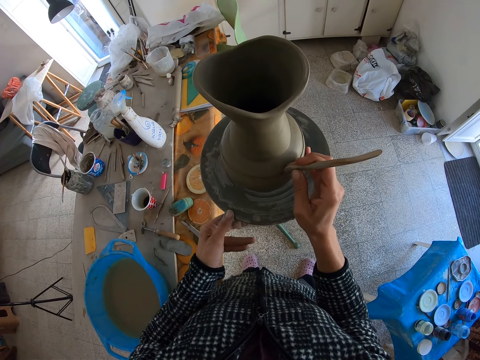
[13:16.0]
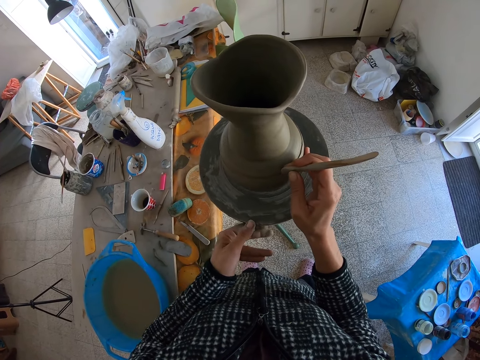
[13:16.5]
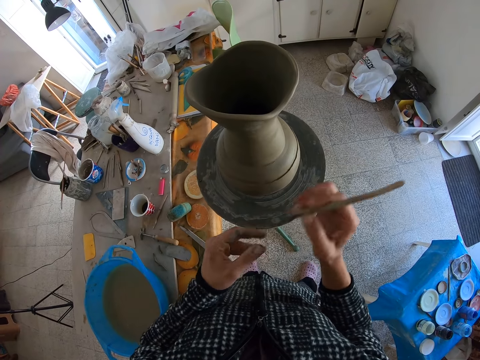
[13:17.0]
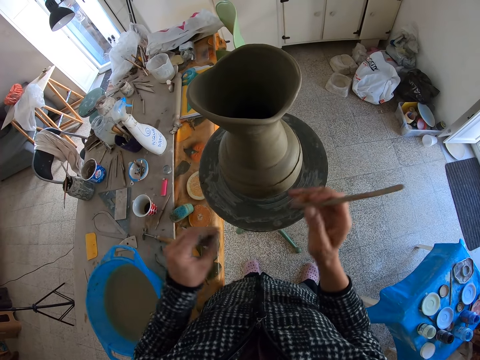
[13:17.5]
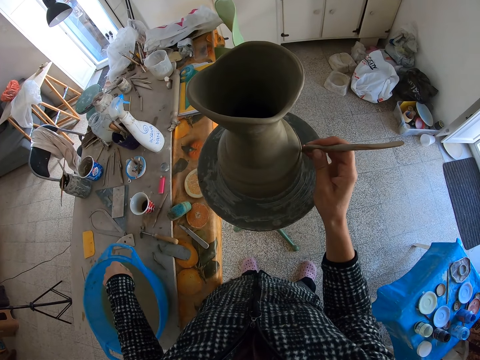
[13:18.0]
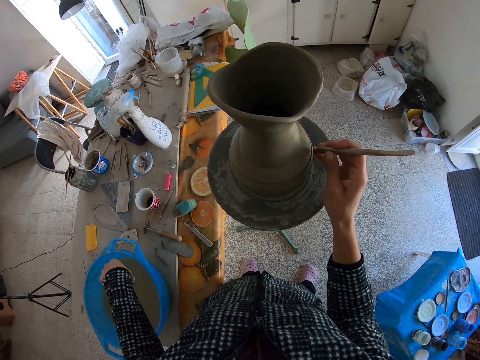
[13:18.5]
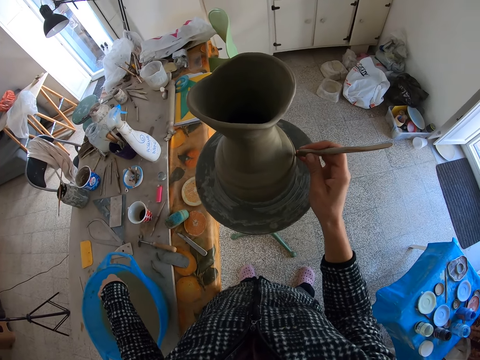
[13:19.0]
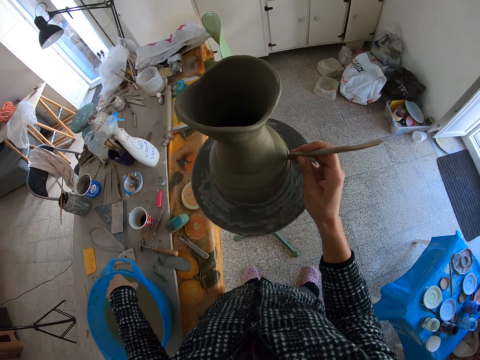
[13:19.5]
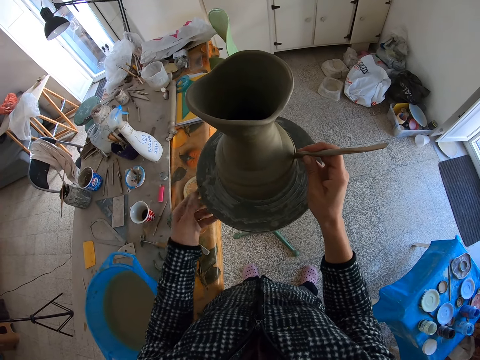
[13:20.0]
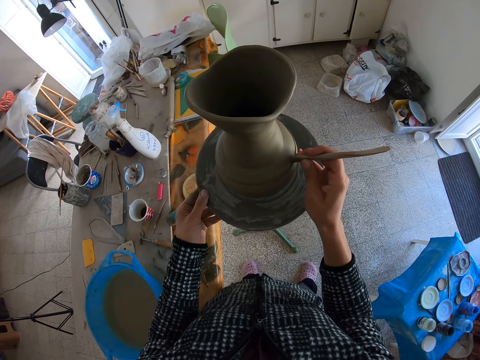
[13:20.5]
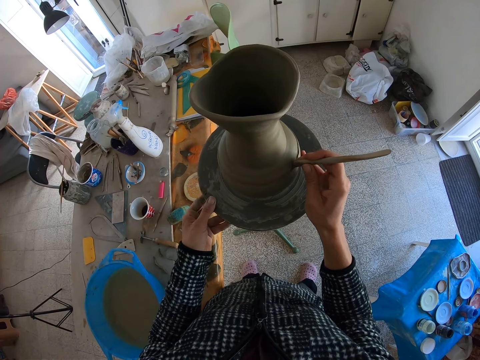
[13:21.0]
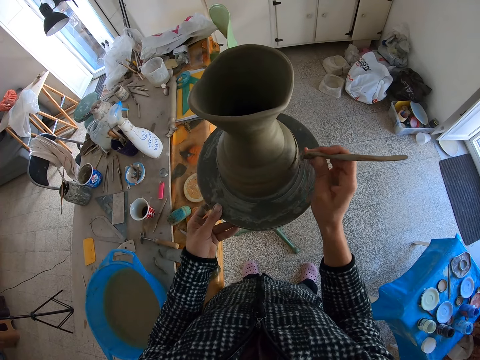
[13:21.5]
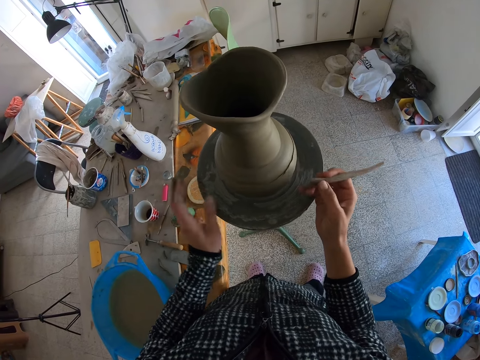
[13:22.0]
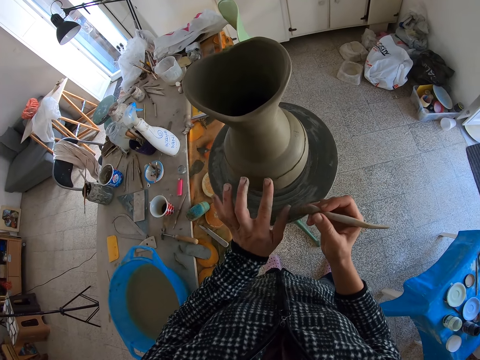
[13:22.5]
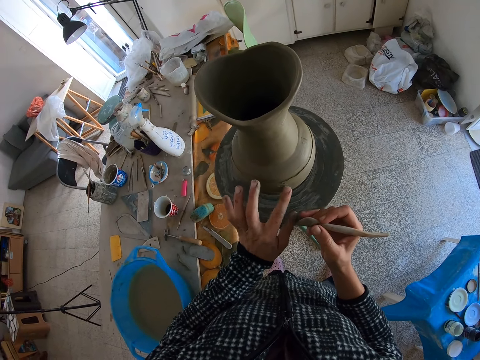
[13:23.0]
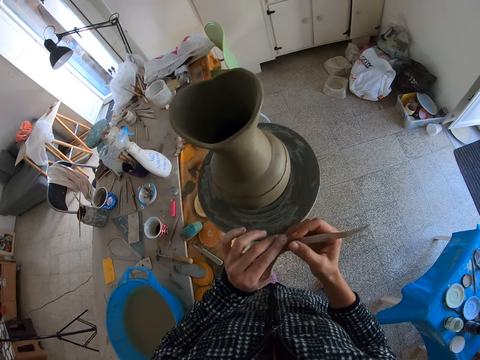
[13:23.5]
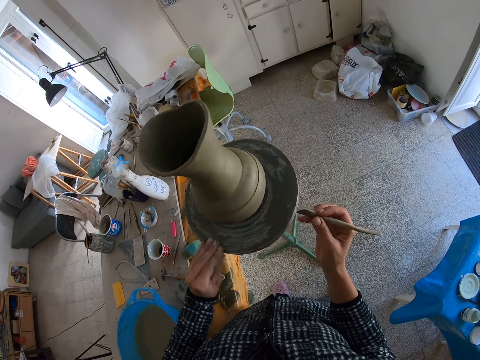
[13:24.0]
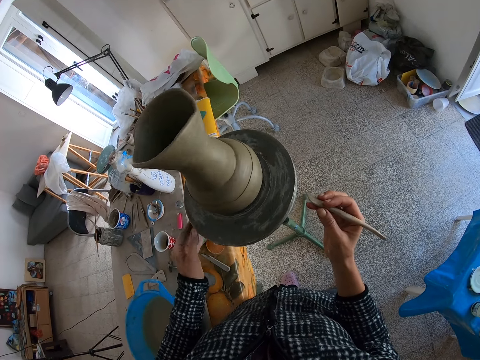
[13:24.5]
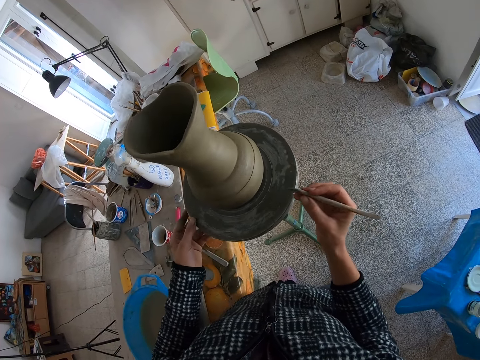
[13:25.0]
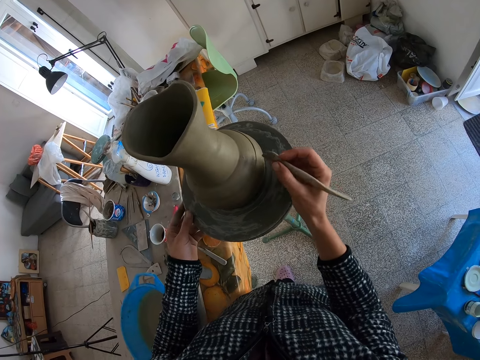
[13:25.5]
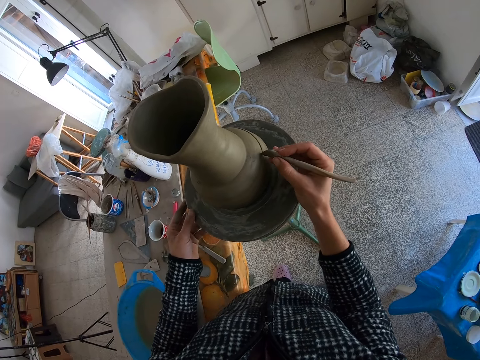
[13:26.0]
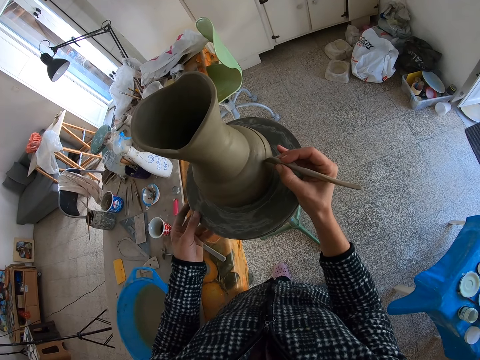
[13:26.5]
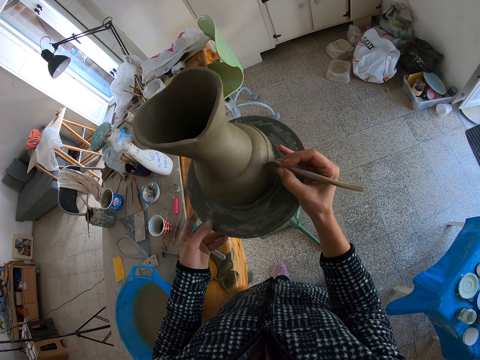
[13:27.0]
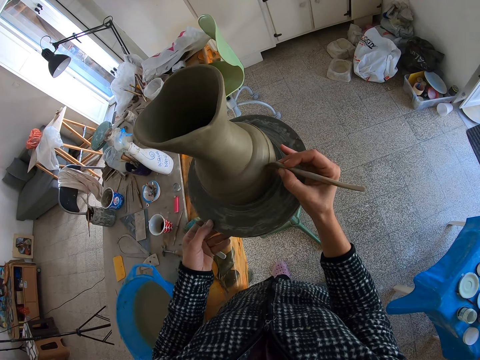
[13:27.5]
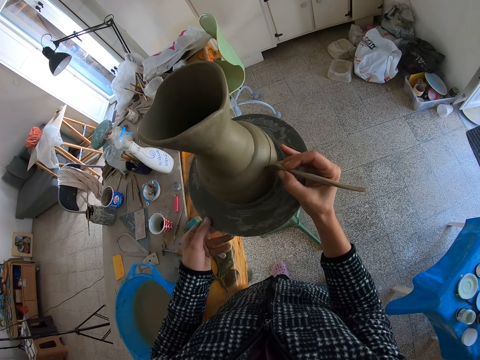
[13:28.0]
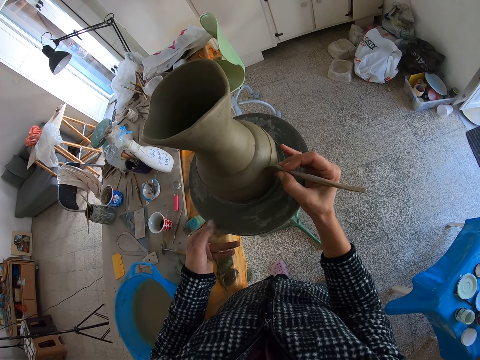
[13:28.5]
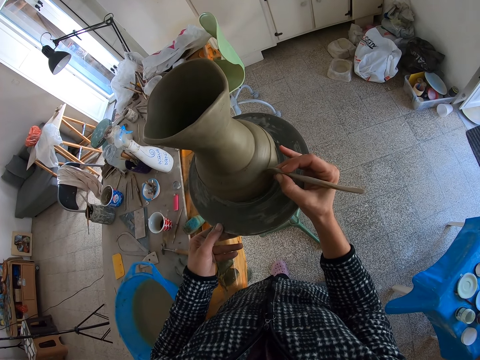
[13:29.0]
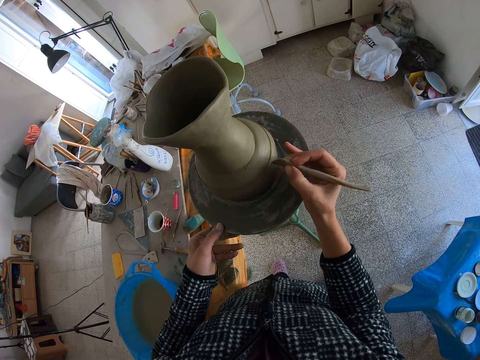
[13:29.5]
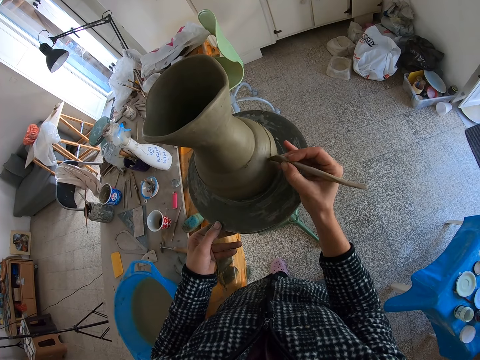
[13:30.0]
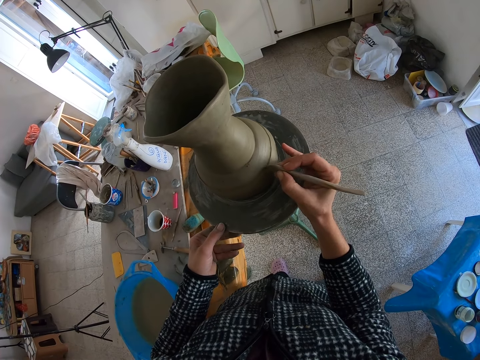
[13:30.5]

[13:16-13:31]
The camera wearer cleans the wooden wedge knife with his left hand. He removes clay particles on the sculpture with a hand. He pours debris in the bowl of water on the table with his left hand. He draws a pattern on a vase with a sculpture. He spins the pottery wheel with his left hand and shapes the clay pot with the wooden wedge knife in his right hand. He turns the vase on the stand. He cleans the clay pot on the pottery wheel with his right hand. He rubs on the vase with a finger. He cleans the wooden wedge knife with his left hand. He removes clay particles on the sculpture with a hand. He spins the pottery wheel with his left hand. He turns the vase on the stand. He spins the pottery wheel with his left hand. He draws a pattern on the vase with the sculpture. He shapes the clay pot with the wooden wedge knife in his right hand.

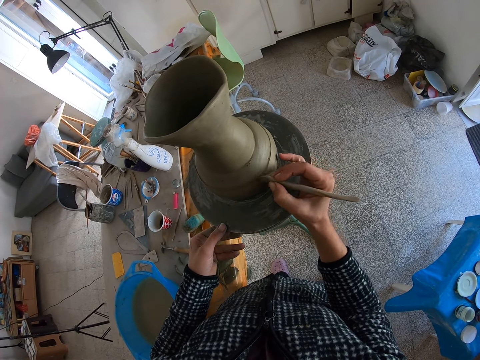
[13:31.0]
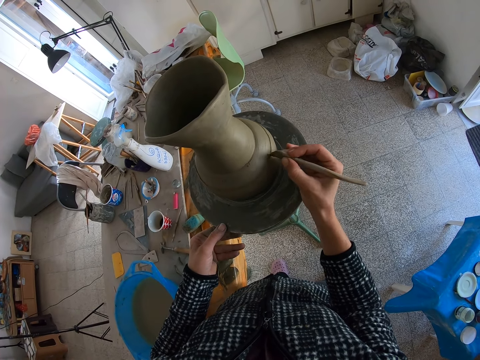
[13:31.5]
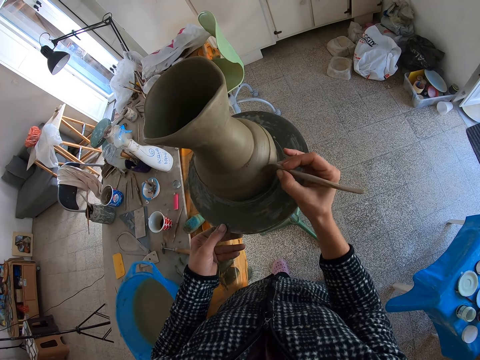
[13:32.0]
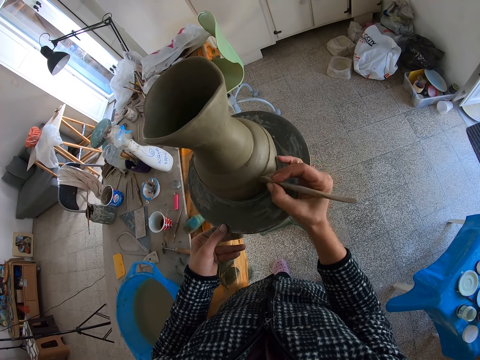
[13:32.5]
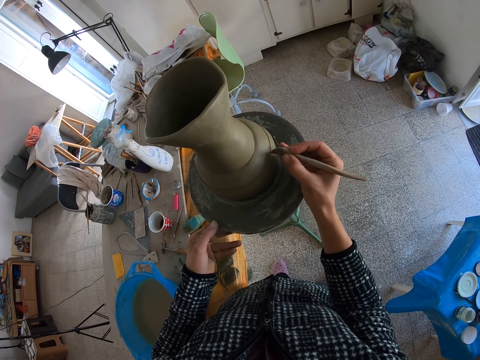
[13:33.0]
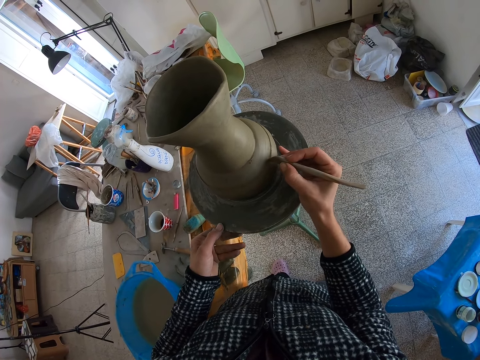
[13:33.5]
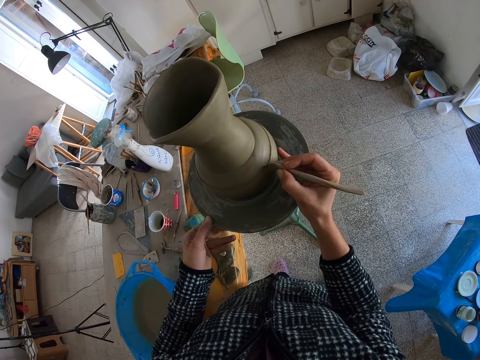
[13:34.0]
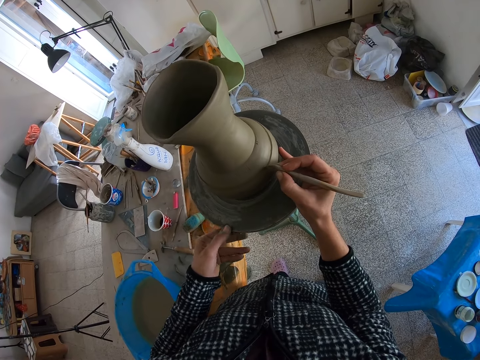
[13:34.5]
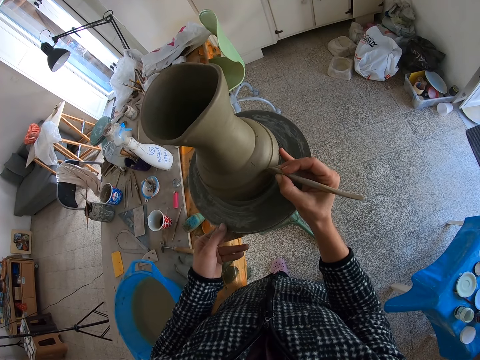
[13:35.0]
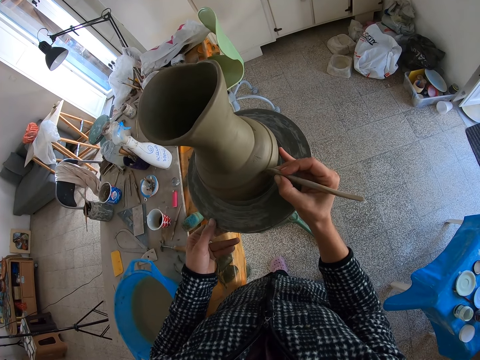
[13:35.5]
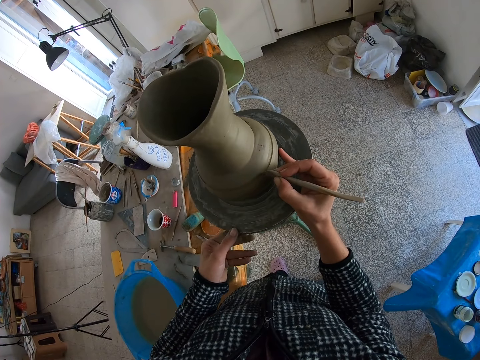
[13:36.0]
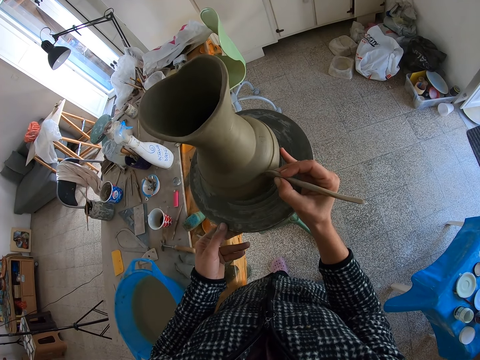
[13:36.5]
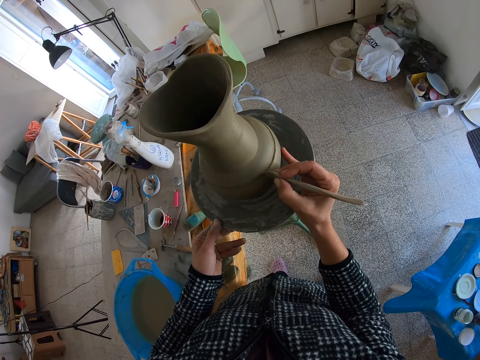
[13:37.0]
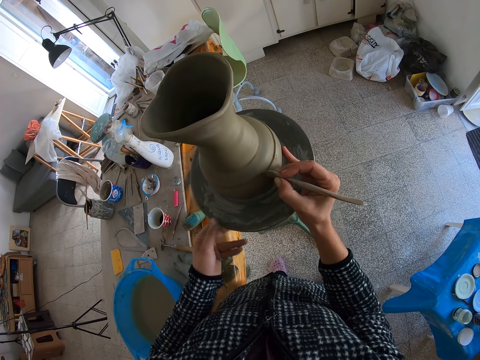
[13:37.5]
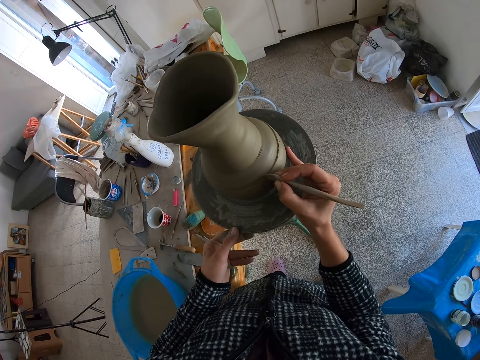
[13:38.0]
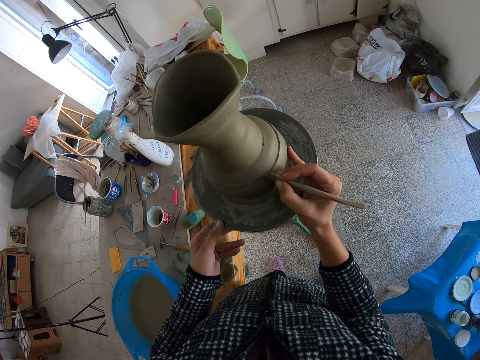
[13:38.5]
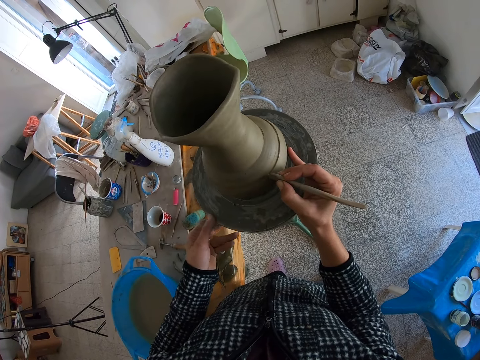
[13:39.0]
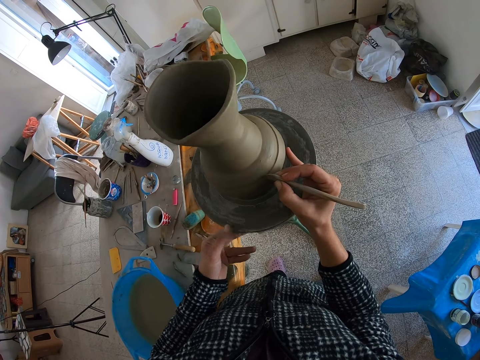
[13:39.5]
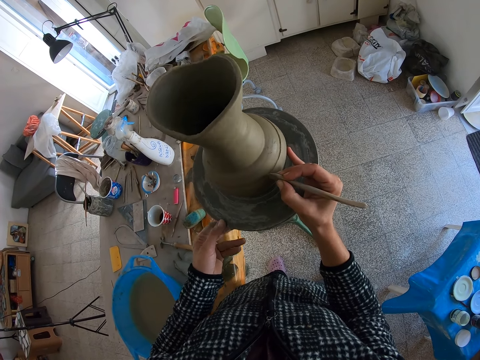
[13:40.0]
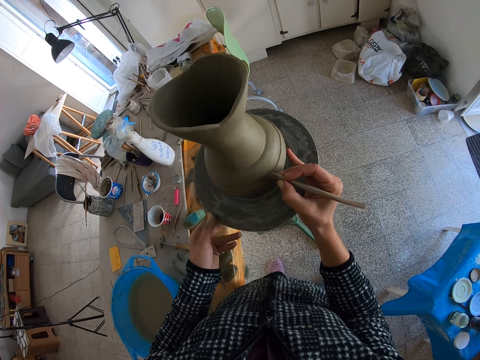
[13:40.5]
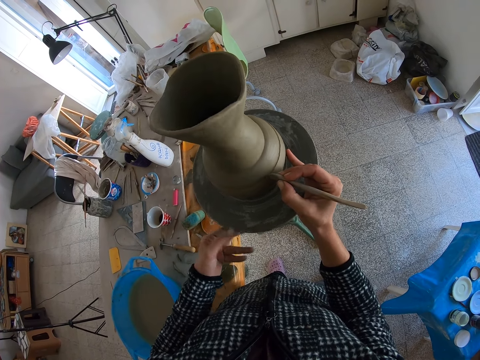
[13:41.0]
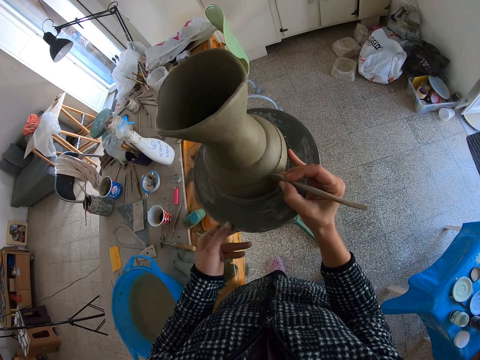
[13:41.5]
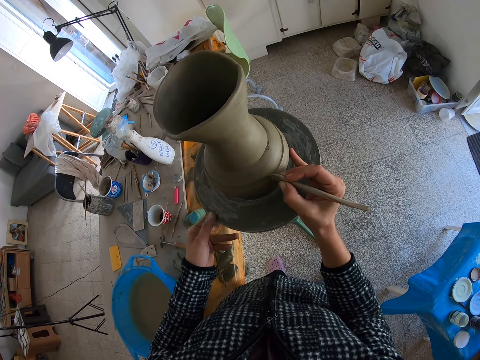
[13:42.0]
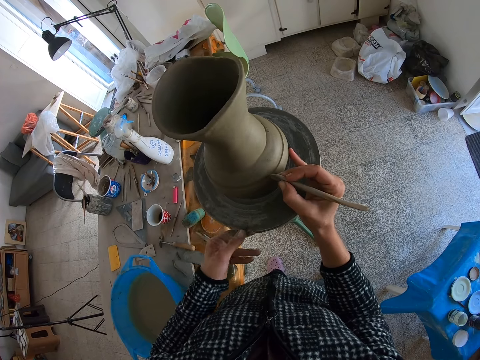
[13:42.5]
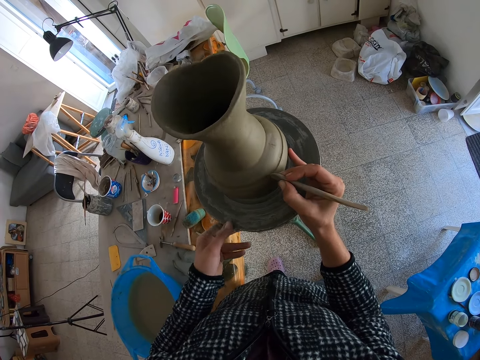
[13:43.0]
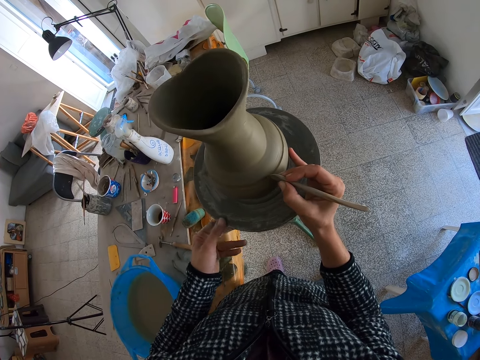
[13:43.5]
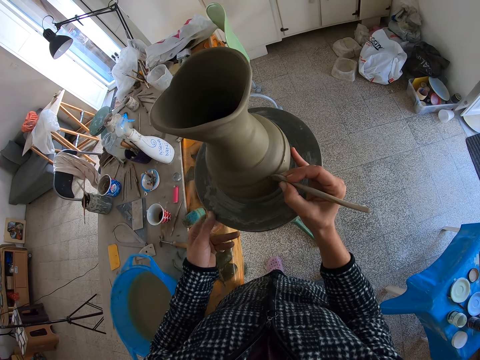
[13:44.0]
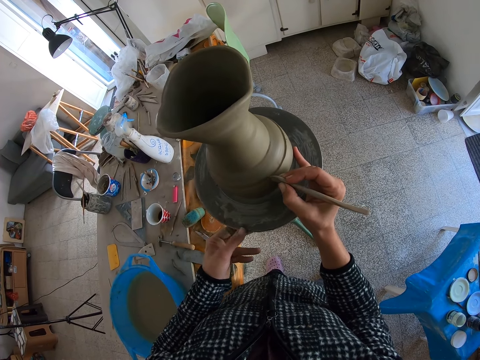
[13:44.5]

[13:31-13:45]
The camera wearer spins the pottery wheel with his left hand.
